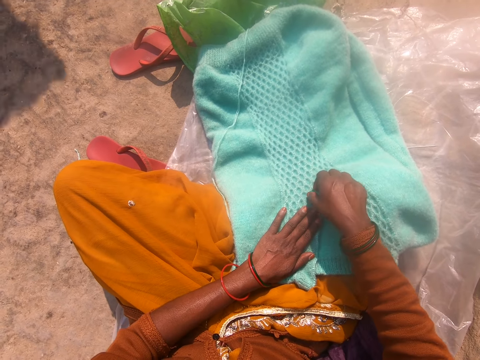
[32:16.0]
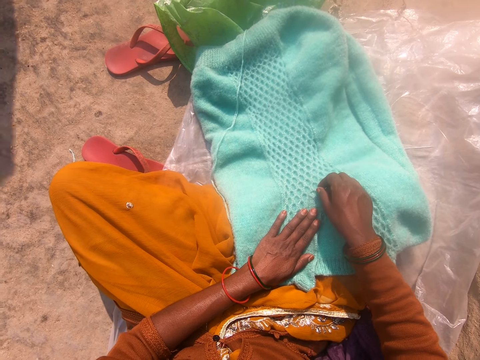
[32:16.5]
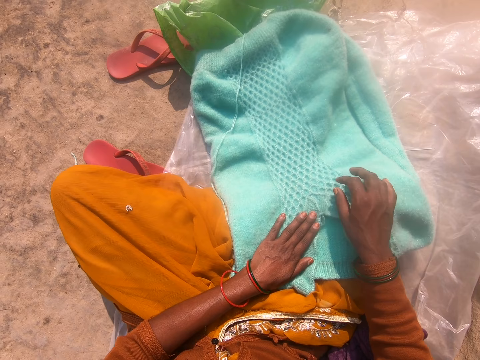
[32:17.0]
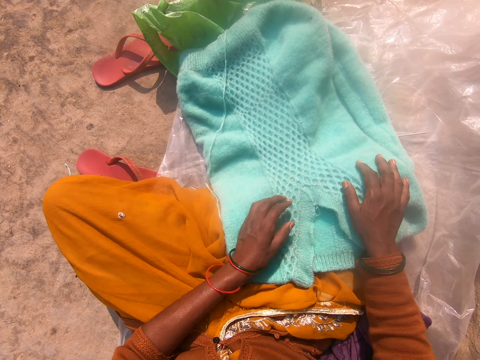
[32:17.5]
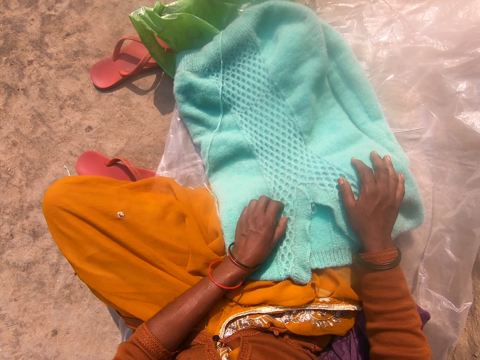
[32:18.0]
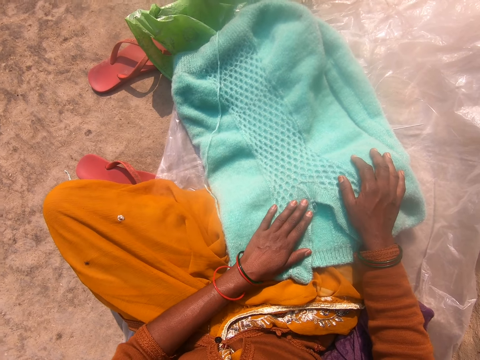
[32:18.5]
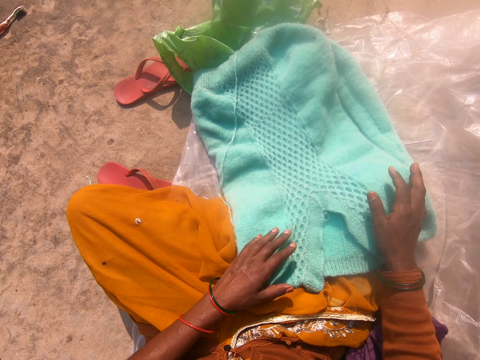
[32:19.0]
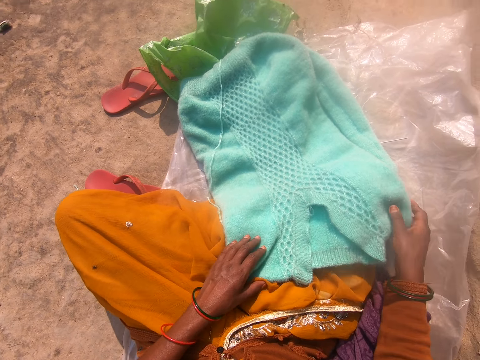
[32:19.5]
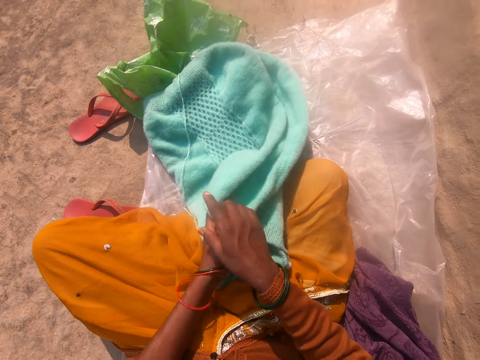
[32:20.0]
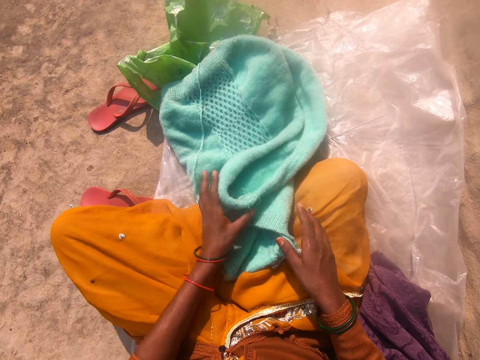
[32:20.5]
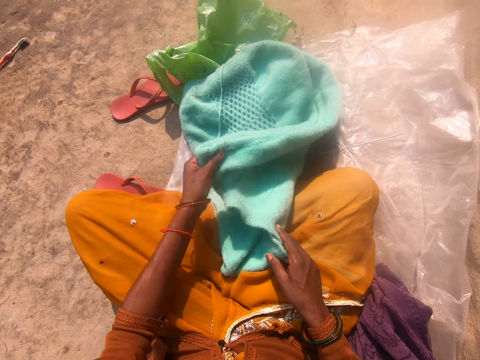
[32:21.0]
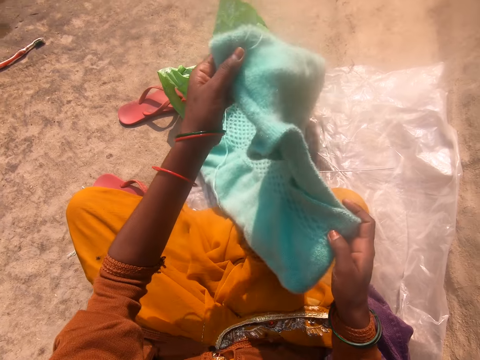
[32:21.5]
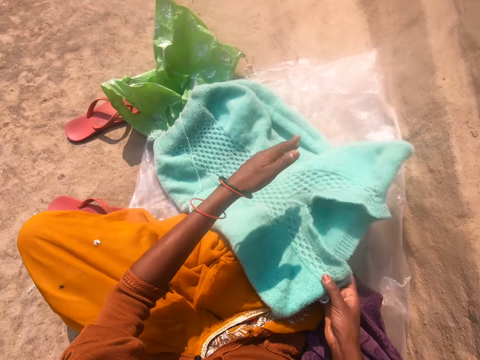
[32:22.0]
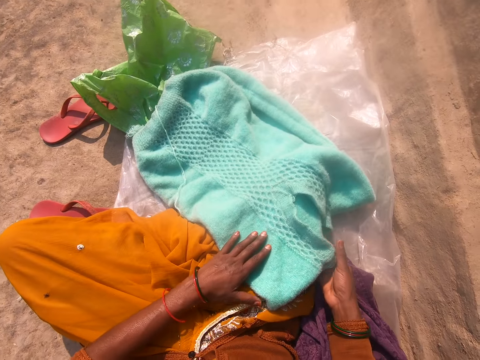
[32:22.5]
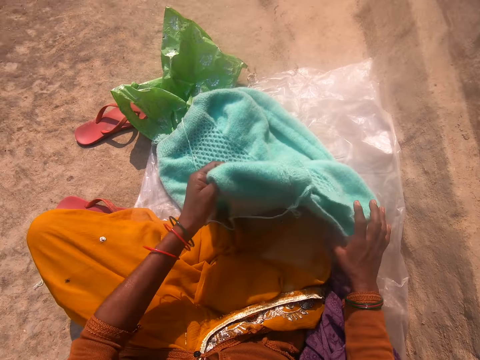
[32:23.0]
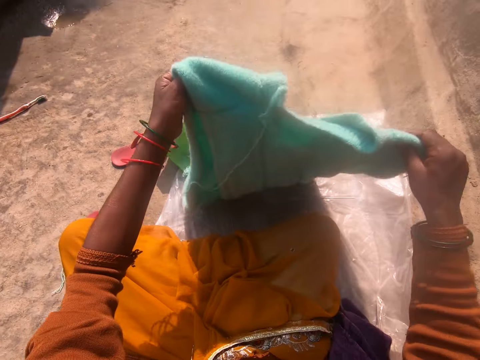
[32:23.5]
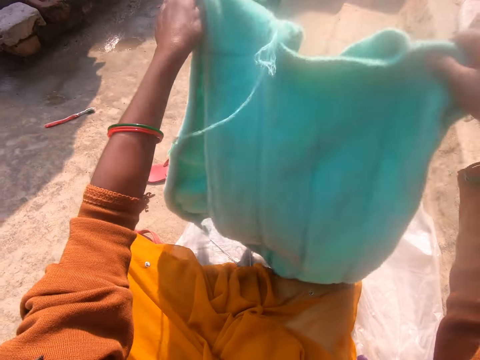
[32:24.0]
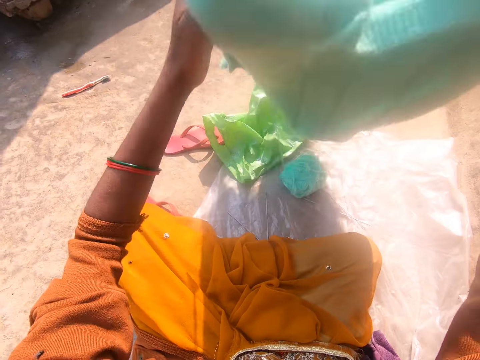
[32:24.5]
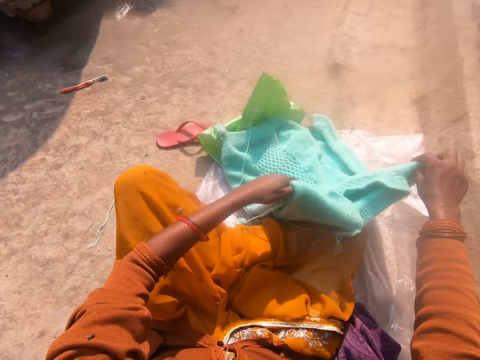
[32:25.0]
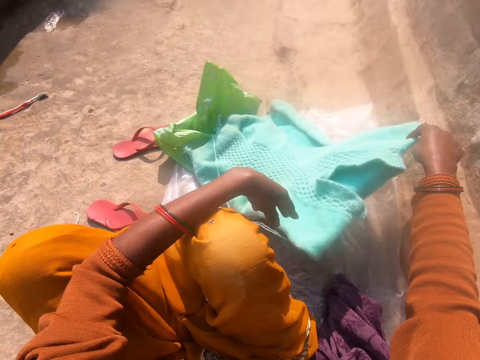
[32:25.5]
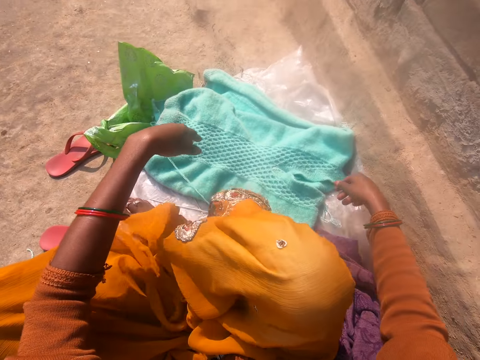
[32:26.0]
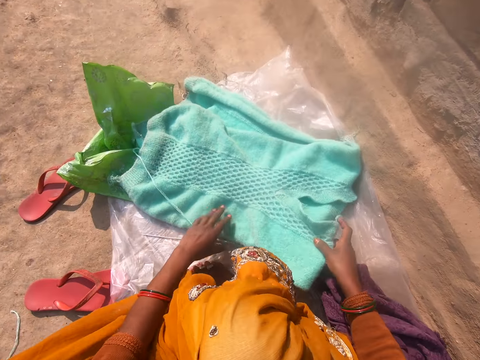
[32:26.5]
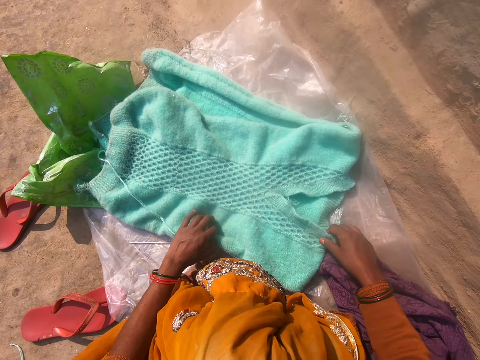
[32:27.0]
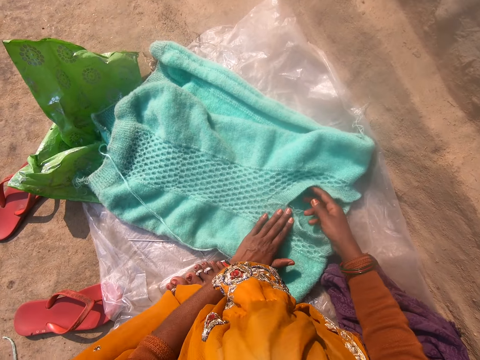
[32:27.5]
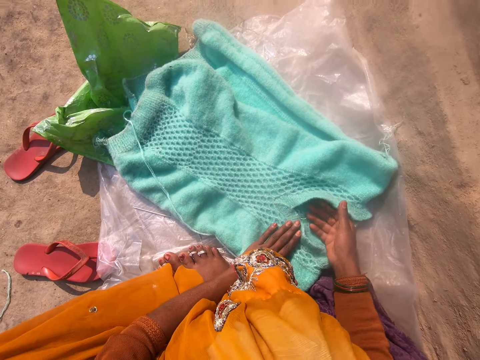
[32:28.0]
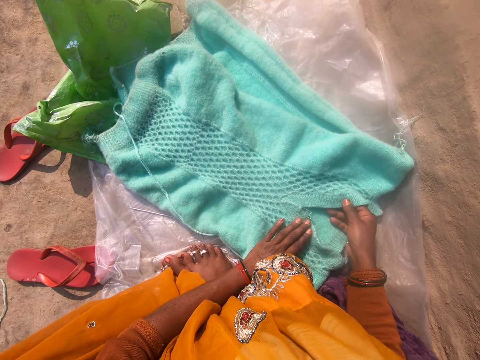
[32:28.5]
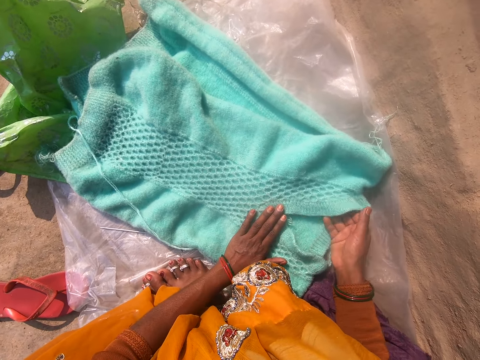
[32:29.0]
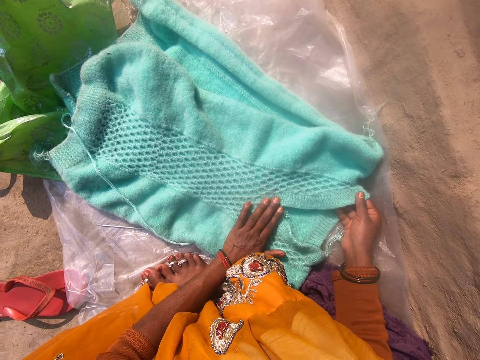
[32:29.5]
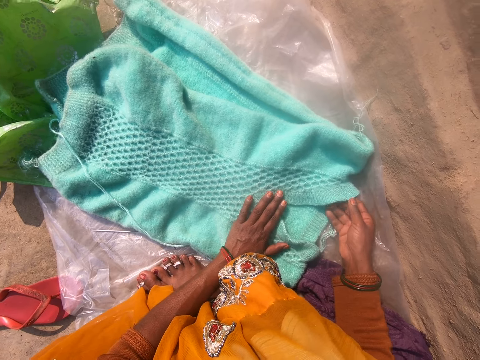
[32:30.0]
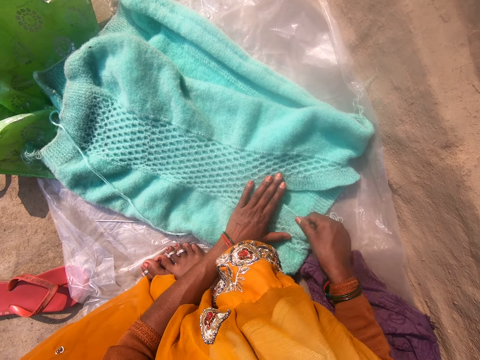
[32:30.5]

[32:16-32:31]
The camera wearer touches the garment. She adjusts the cardigan with her hand. She touches the garment, lifts the garment and puts the garment on the lap. She raises the cardigan up with both hands. She spreads the cardigan on a polythene sheet with both hands. She puts the garment down. She straightens the cardigan with both hands. She stretches the garment.

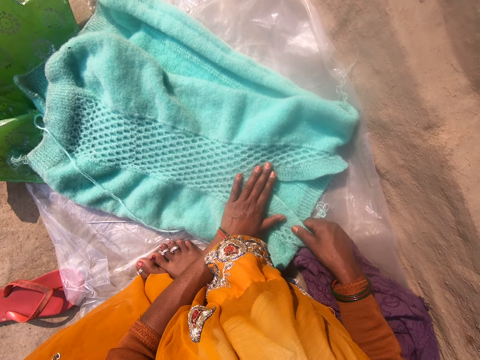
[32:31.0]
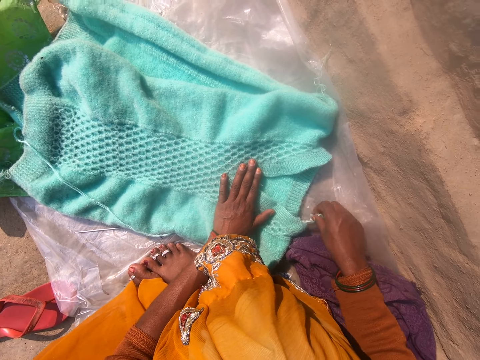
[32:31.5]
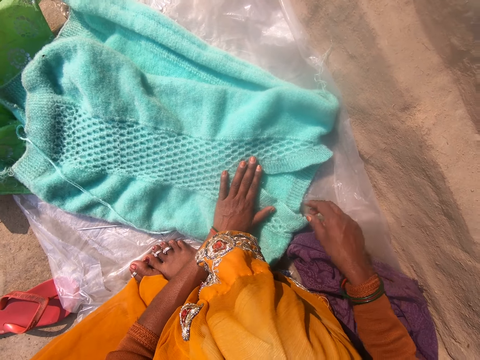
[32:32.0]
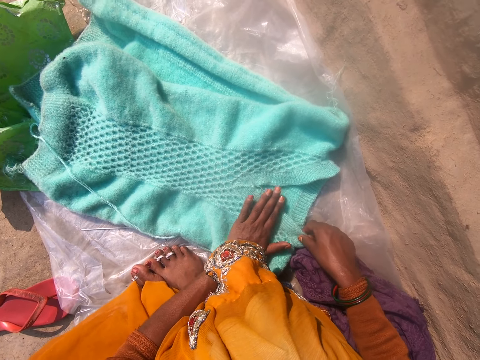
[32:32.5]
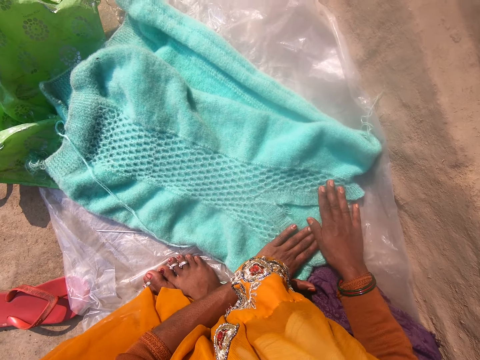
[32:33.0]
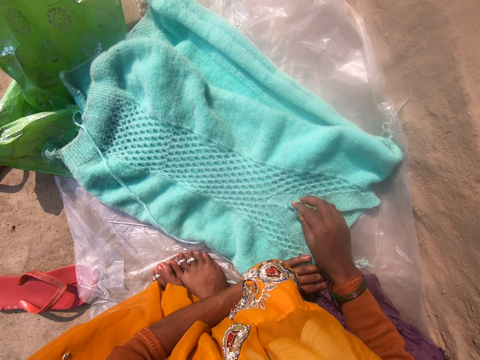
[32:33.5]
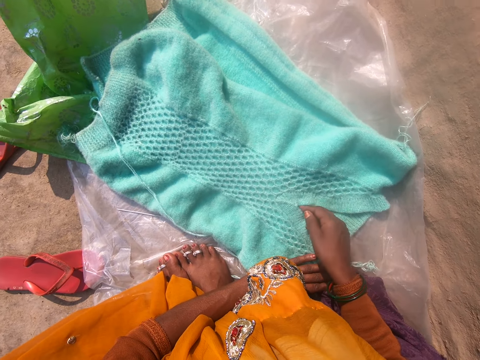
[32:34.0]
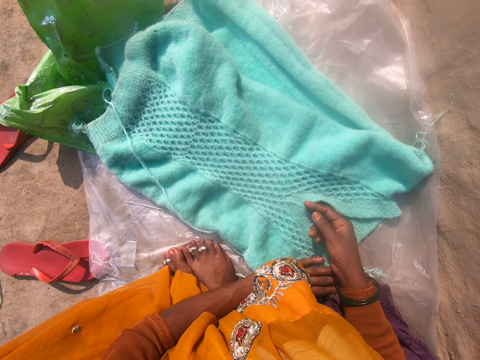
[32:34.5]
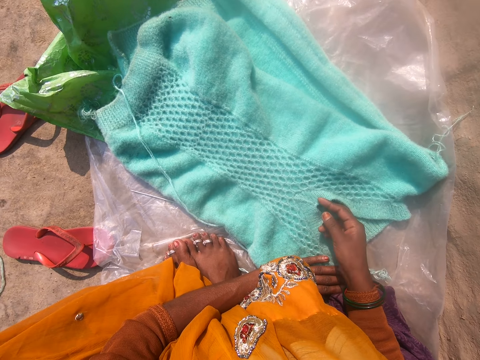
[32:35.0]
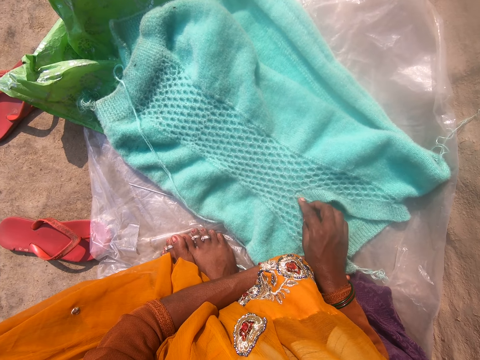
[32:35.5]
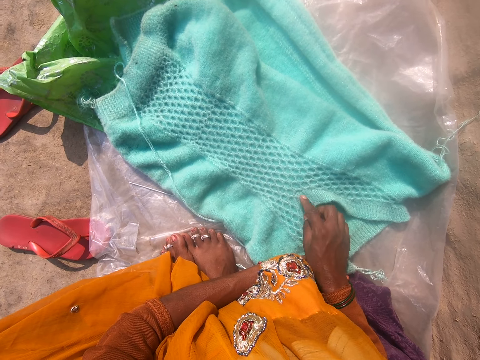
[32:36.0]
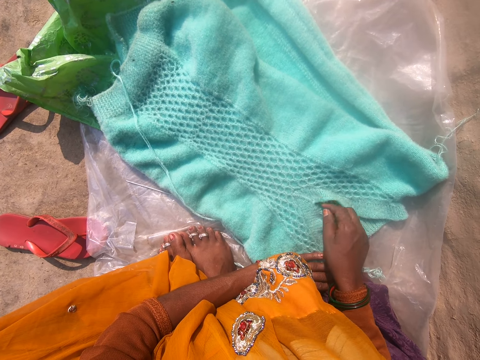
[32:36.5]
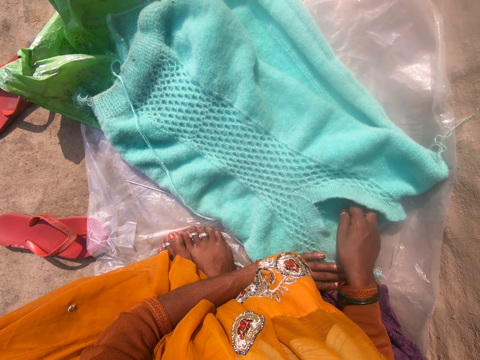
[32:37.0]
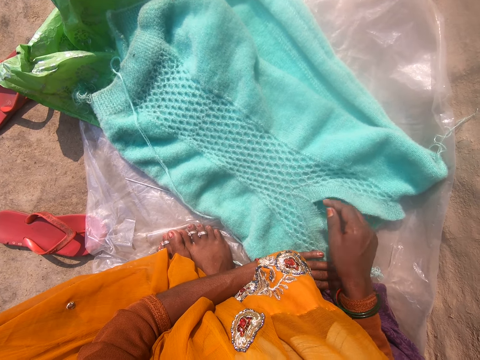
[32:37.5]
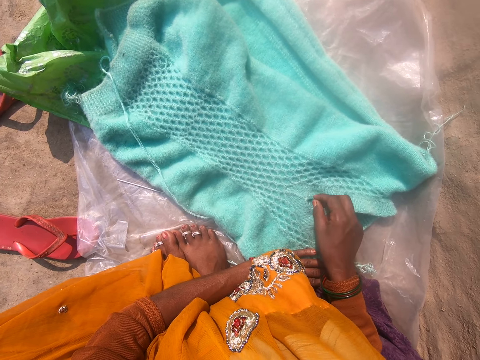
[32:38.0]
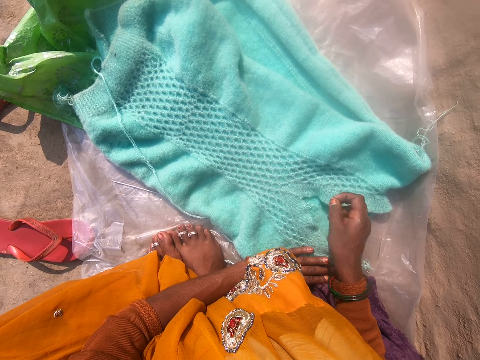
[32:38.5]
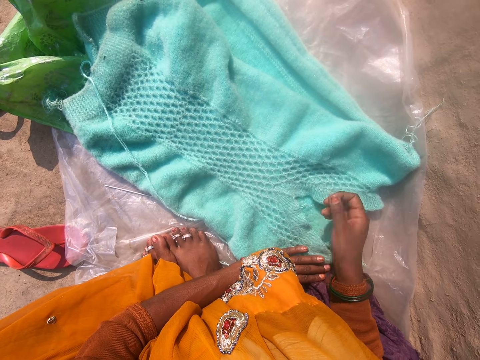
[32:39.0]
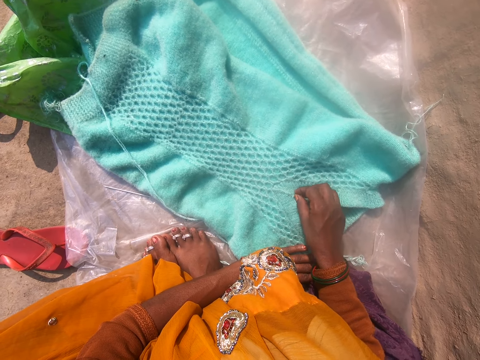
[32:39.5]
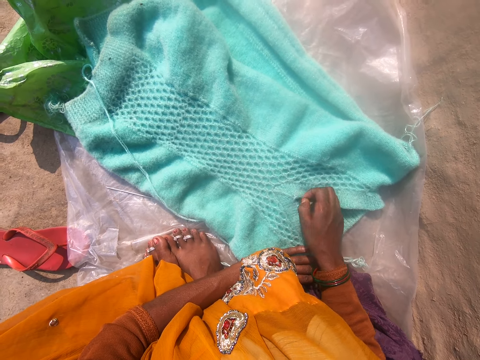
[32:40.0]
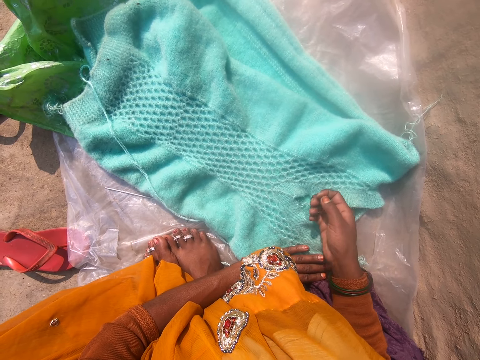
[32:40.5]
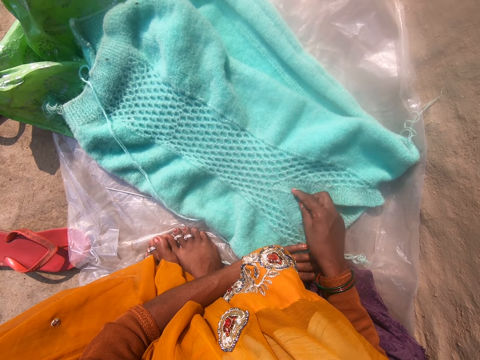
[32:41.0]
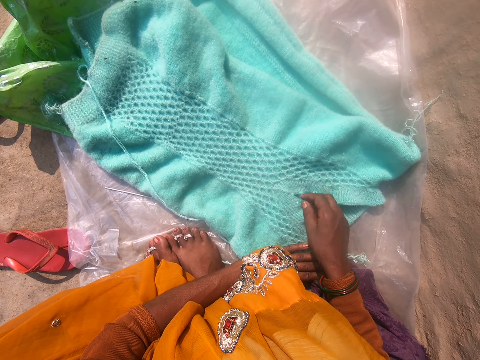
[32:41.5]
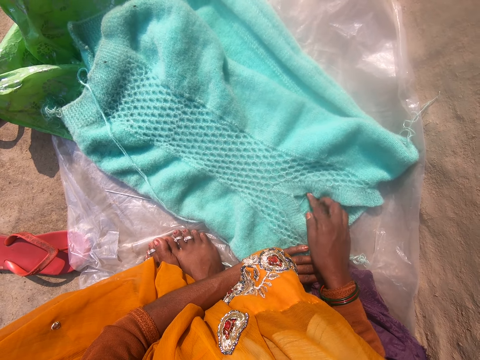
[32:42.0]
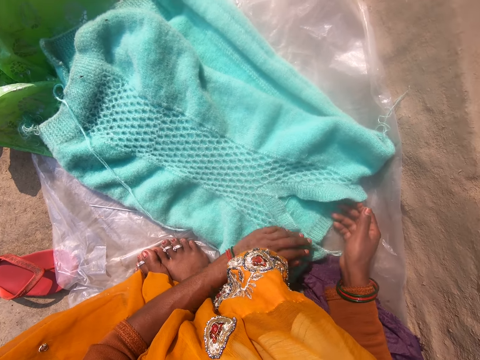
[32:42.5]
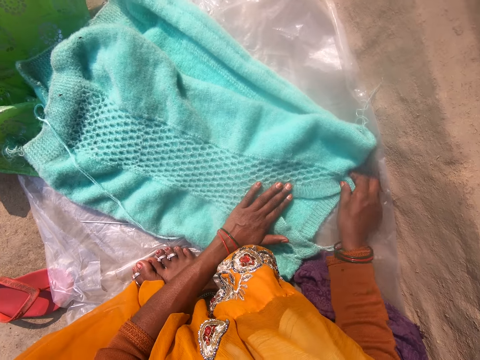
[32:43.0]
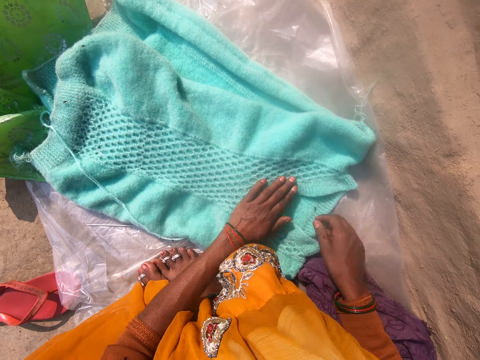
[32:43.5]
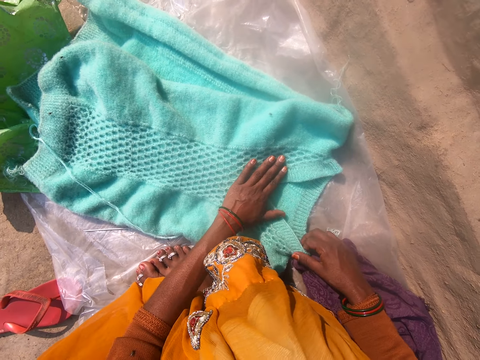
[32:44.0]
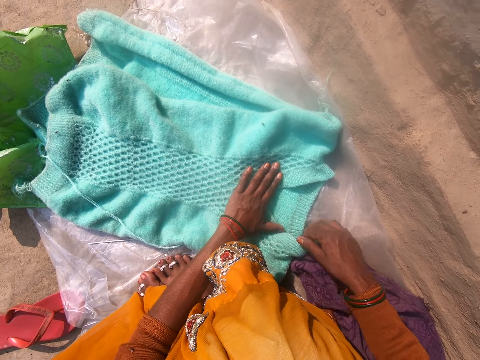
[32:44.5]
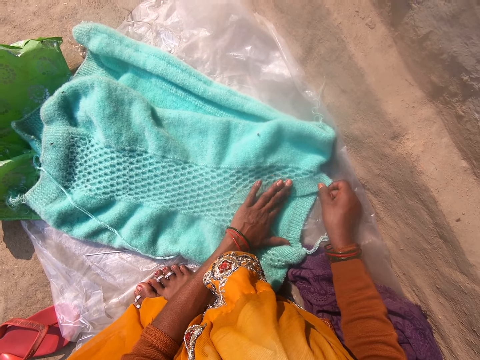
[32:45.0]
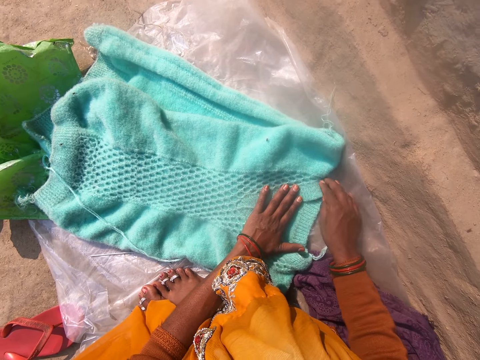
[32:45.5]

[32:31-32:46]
The camera wearer caresses the garment. They touch the garment. They stretch the garment.
